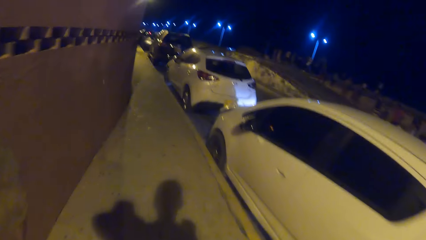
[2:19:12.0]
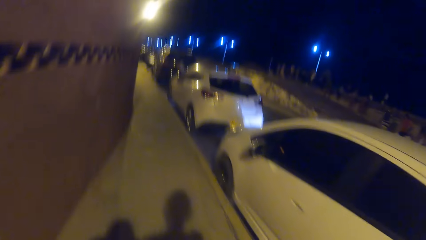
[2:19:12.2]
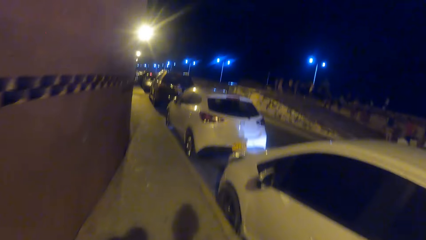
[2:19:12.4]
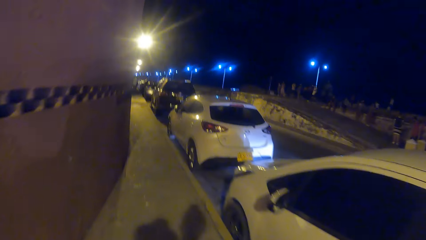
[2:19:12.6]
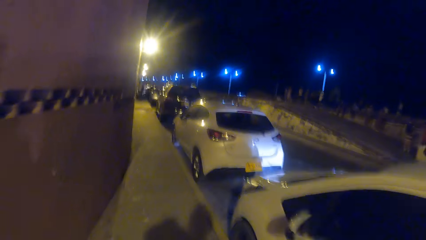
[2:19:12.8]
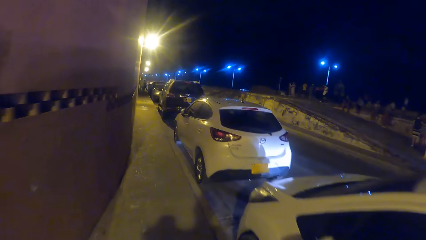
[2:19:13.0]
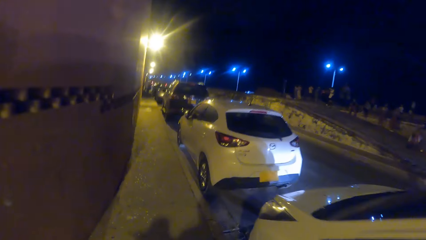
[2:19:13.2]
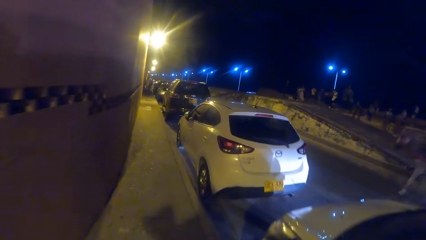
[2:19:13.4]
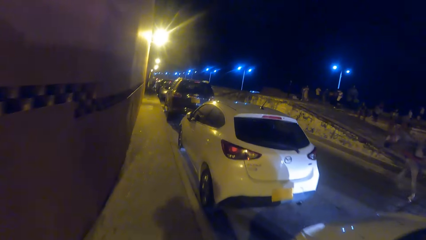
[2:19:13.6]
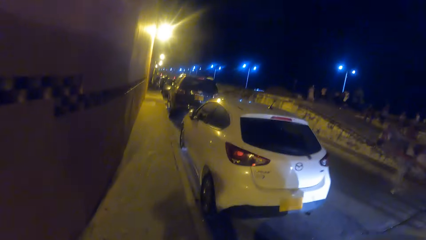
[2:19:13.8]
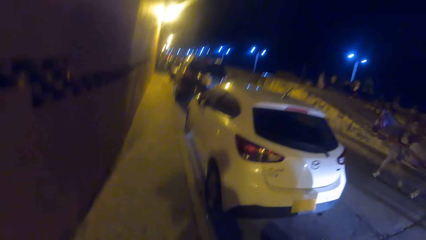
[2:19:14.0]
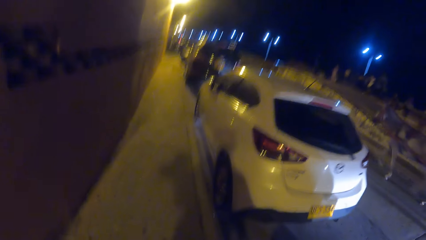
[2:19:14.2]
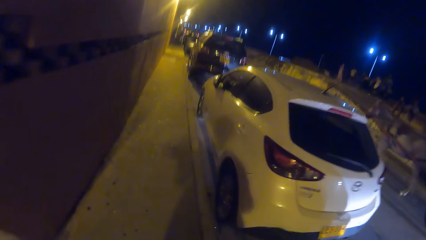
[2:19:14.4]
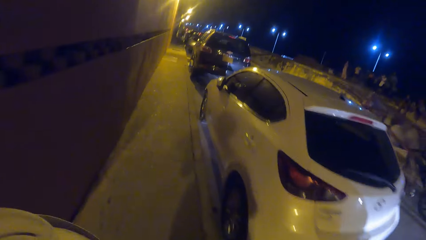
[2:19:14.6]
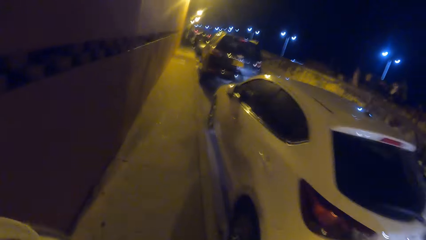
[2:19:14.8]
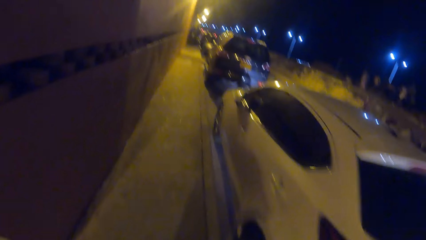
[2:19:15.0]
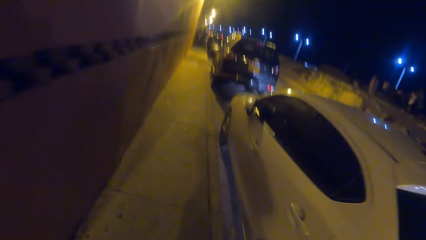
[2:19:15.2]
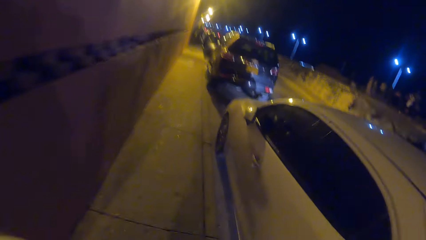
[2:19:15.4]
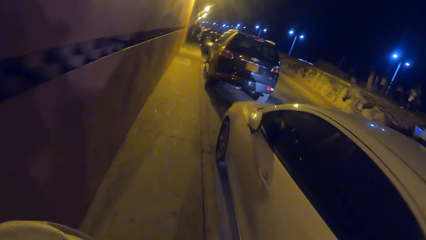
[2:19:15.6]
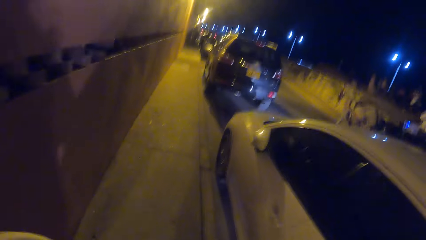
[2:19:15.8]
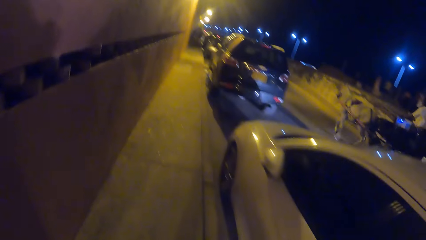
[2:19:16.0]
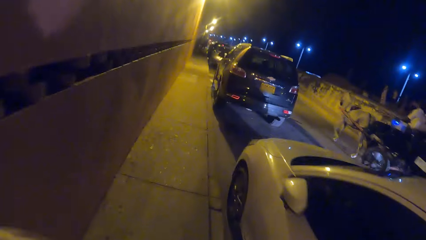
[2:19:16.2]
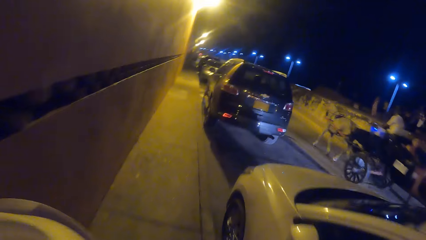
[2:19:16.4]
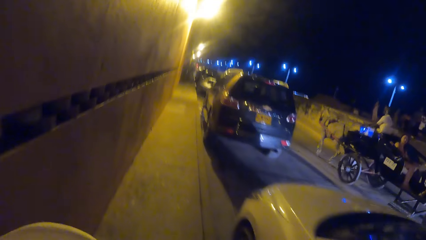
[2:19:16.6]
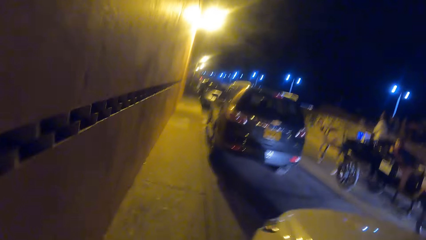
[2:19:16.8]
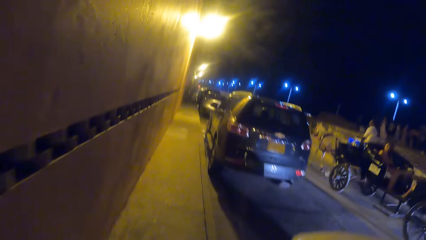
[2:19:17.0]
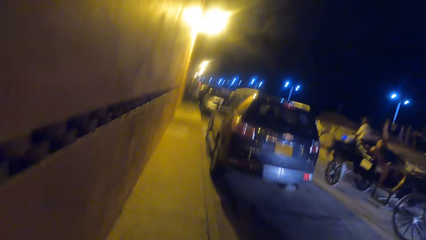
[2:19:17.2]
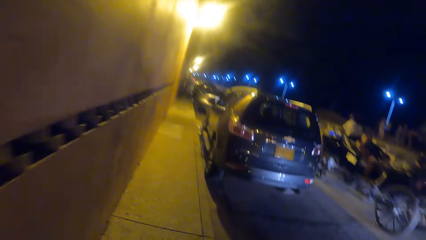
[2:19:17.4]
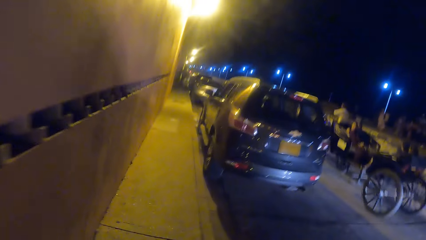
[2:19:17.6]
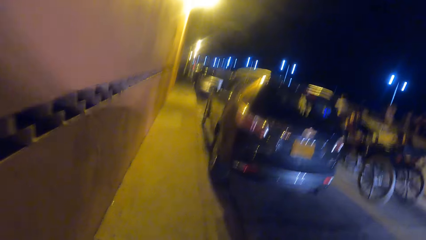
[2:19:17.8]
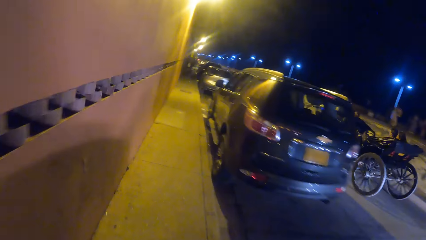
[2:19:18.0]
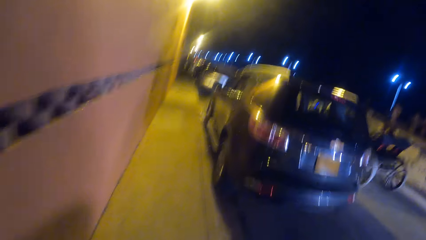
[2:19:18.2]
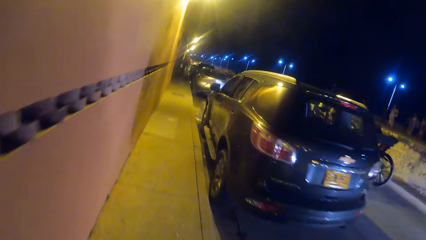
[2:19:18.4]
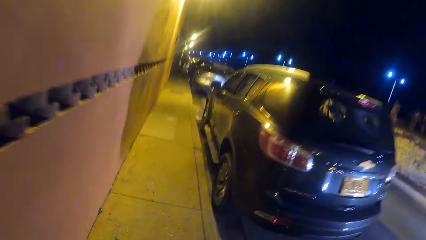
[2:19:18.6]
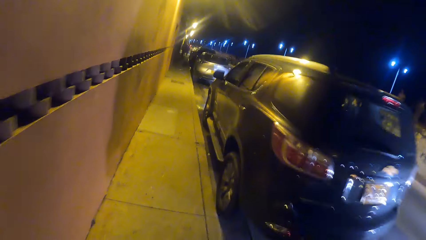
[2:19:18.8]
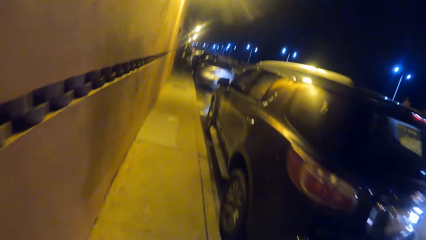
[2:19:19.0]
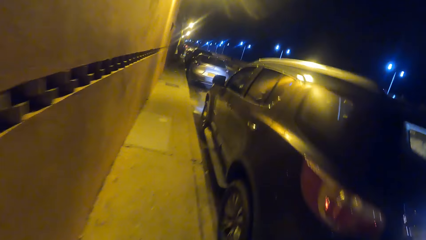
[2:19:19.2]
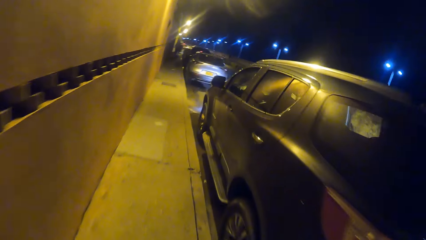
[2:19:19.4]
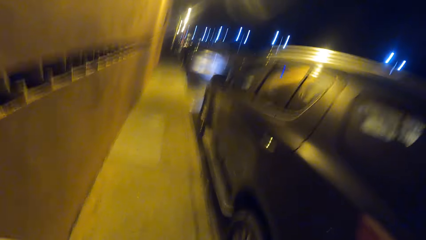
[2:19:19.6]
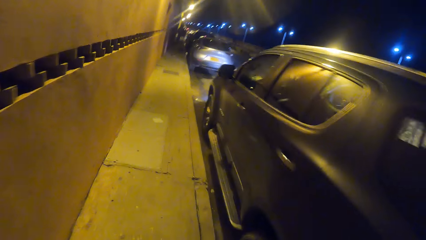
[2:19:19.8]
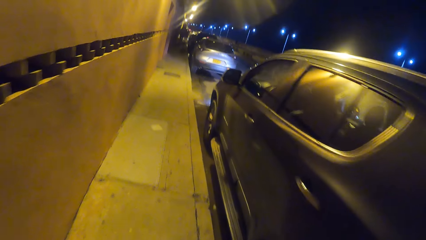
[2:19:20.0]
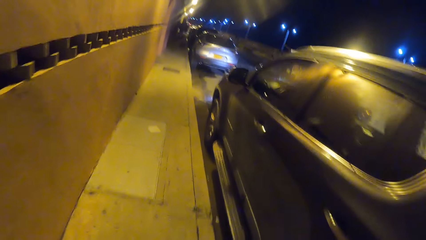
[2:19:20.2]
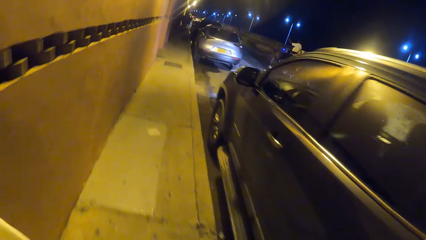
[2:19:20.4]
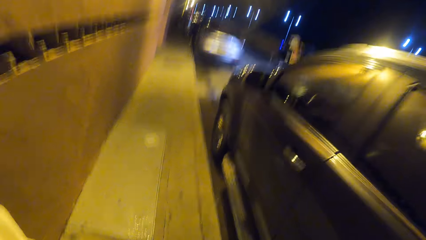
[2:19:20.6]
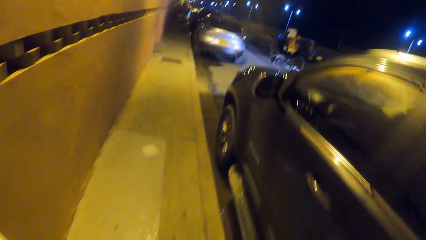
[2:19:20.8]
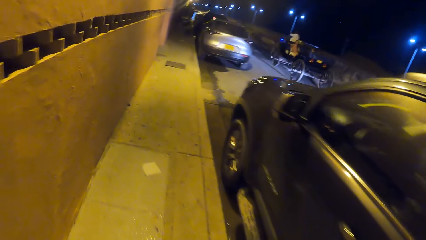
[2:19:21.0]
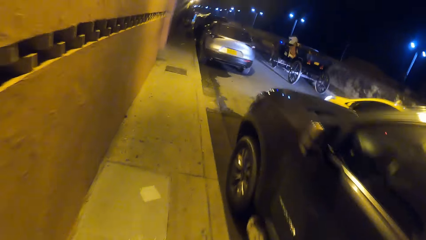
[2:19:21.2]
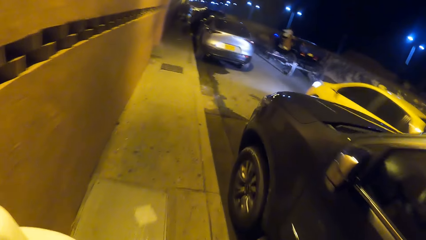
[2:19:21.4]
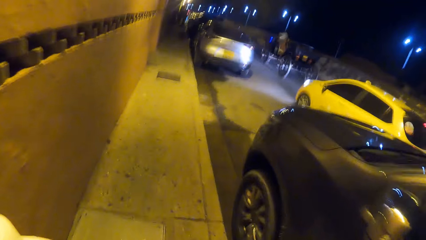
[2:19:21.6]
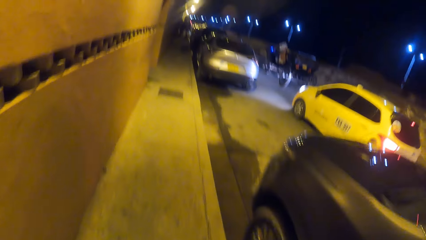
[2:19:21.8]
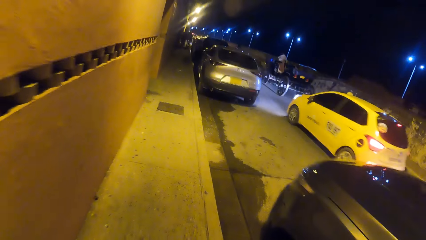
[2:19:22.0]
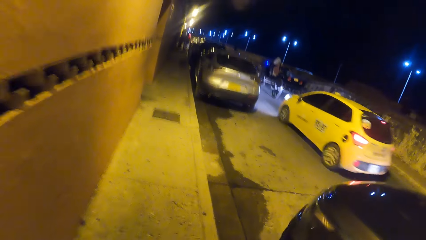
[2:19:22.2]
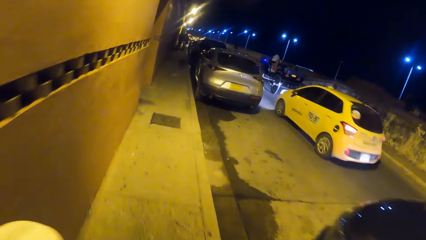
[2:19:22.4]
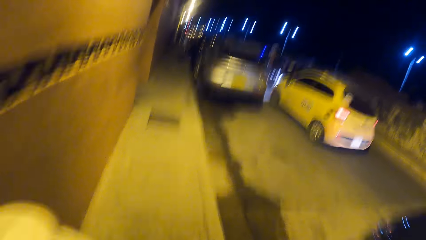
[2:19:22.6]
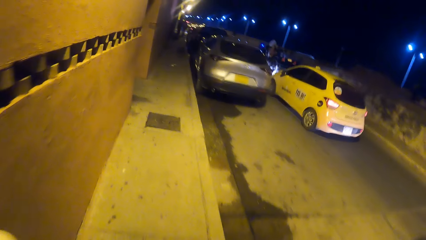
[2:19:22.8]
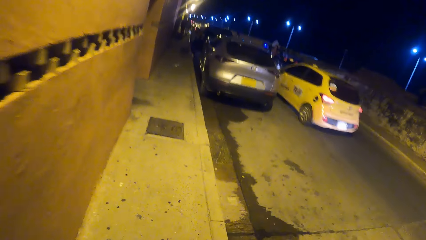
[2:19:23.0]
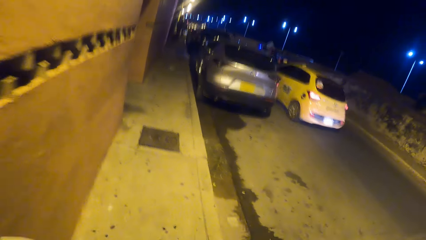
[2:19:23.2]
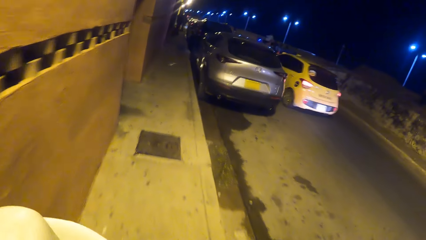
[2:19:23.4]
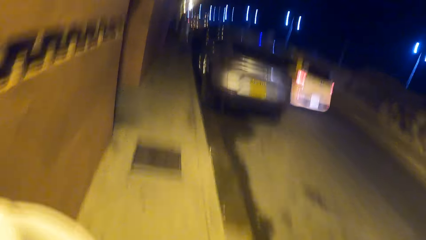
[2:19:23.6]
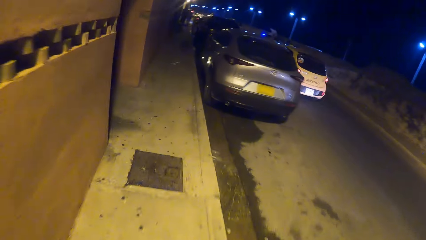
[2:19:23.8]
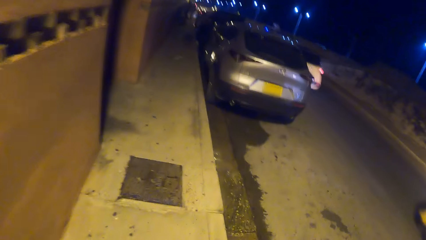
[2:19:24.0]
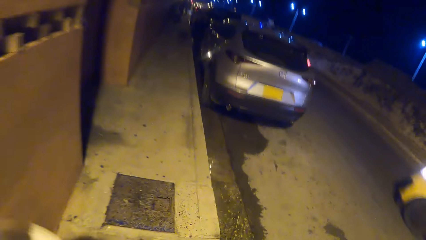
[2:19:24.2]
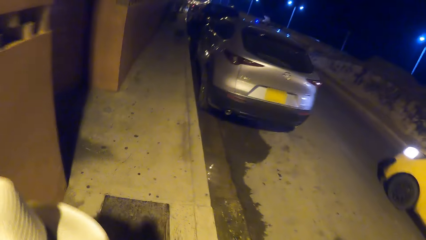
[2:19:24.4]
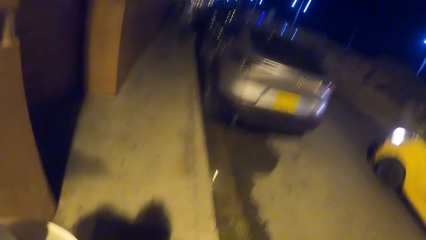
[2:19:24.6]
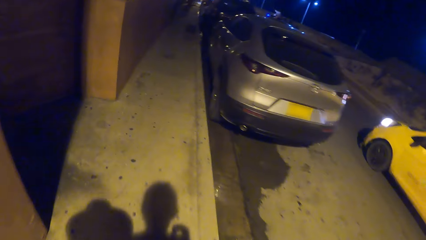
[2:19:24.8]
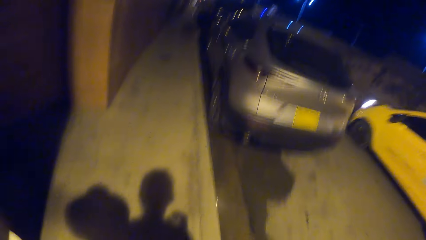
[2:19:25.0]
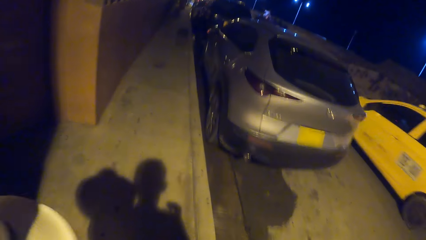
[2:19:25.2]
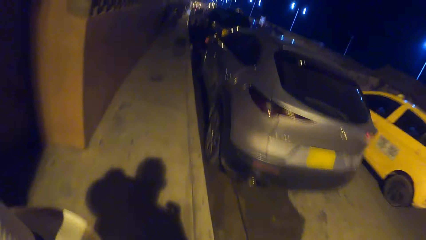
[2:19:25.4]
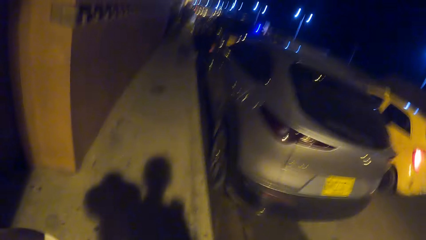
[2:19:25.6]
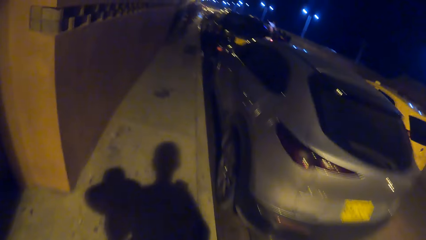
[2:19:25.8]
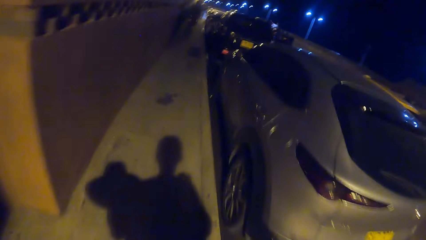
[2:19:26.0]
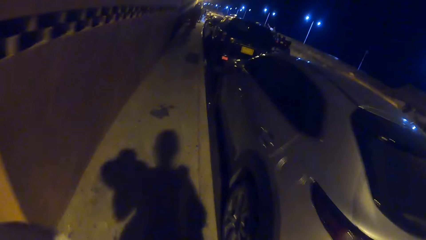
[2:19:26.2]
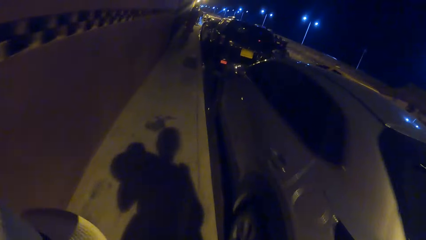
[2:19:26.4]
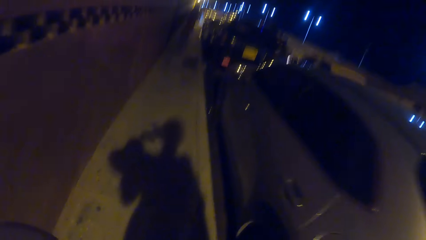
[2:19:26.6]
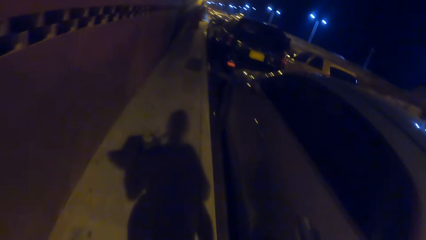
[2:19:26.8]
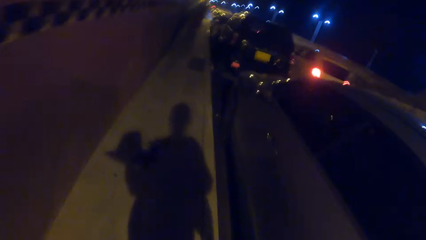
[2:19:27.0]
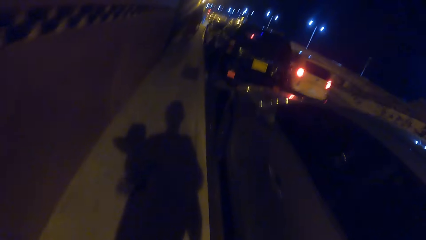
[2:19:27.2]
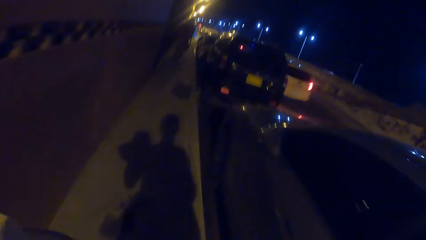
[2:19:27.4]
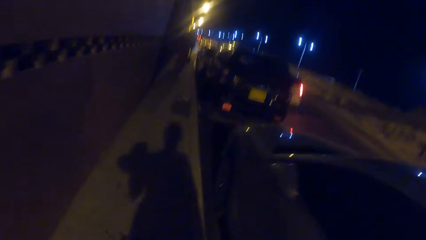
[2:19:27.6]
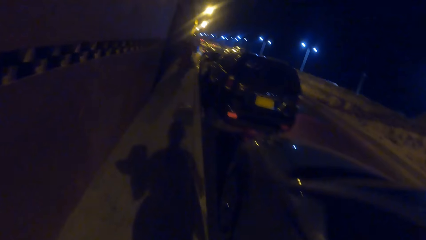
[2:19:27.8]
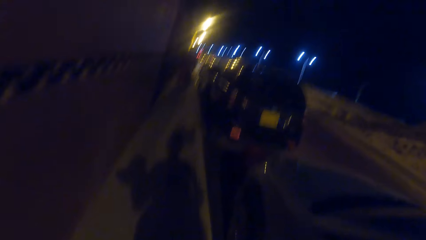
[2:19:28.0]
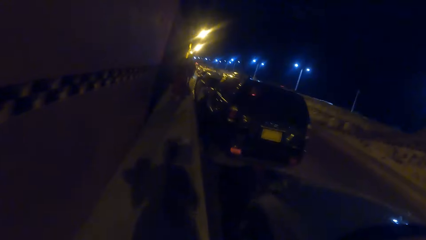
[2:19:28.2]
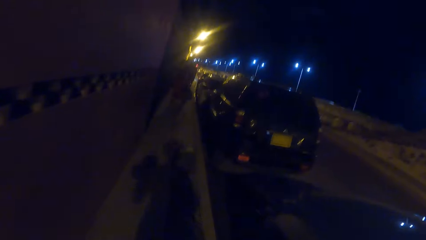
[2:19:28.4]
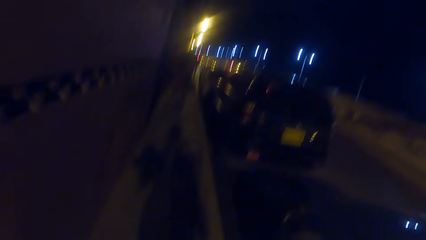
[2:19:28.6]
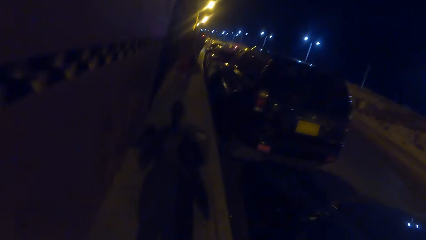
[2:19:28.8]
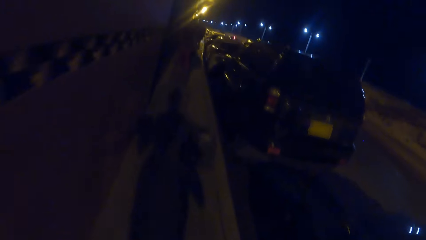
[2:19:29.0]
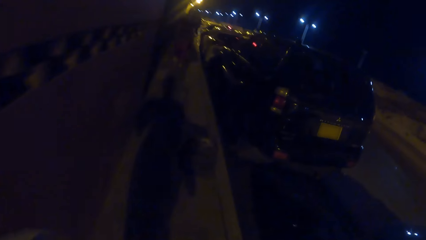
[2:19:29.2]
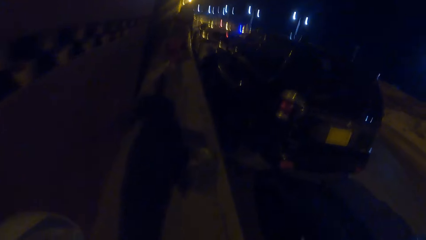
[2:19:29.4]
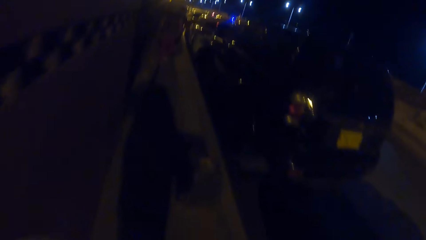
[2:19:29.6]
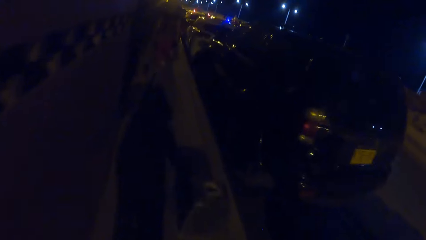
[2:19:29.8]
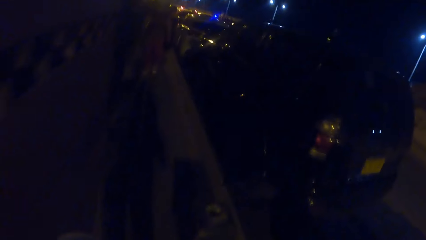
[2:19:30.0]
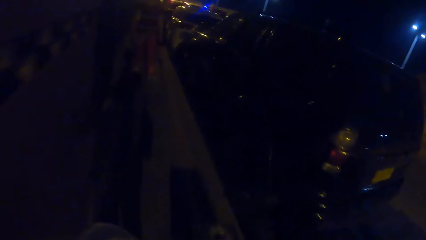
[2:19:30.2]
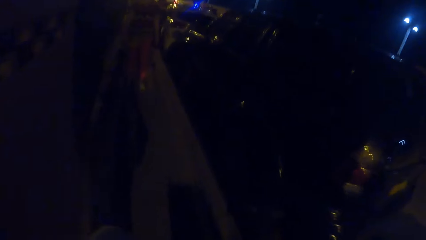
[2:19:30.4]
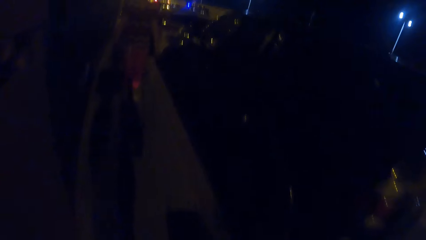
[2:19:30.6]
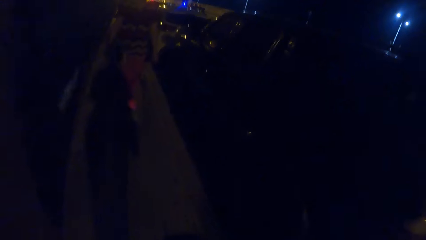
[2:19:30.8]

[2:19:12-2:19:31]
A horse-drawn carriage drives past the camera wearer. A white car drives past the camera wearer. A white car drives past the camera wearer again.
